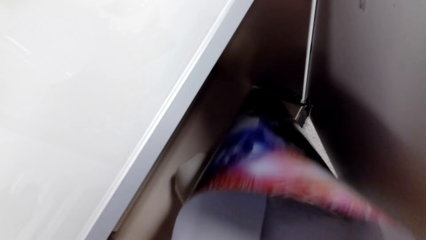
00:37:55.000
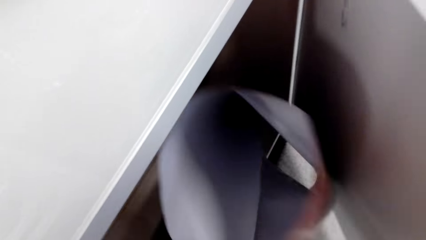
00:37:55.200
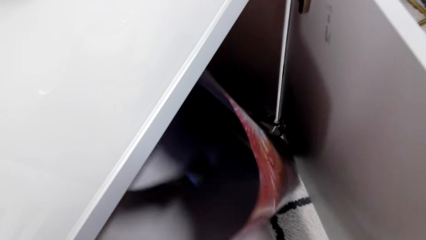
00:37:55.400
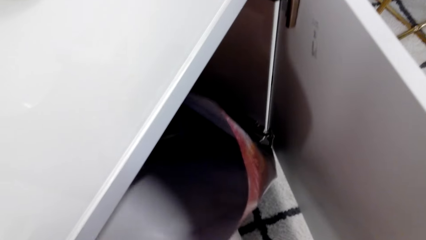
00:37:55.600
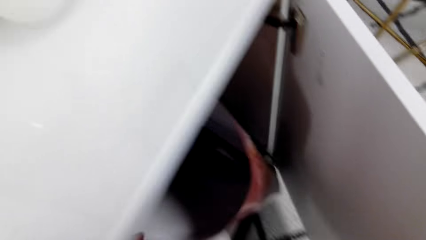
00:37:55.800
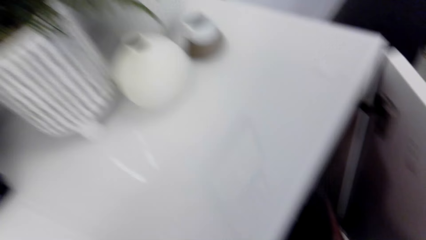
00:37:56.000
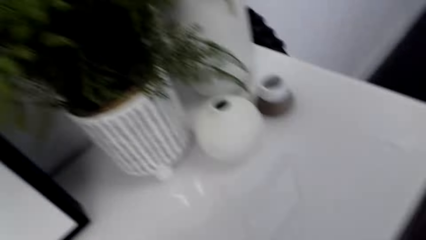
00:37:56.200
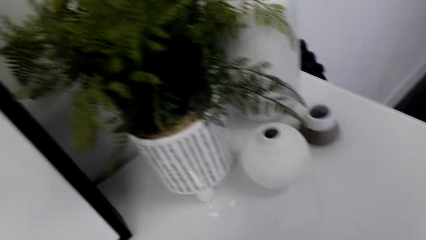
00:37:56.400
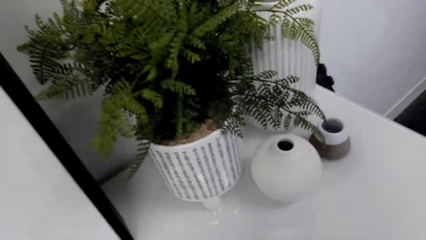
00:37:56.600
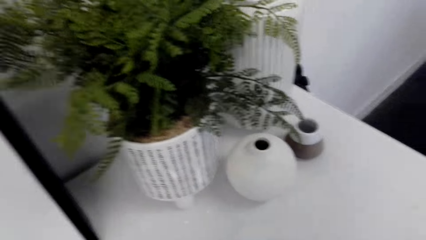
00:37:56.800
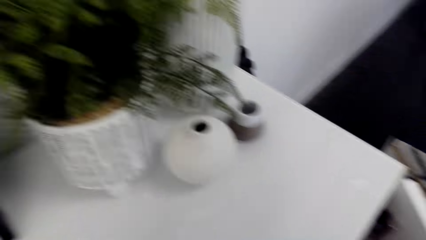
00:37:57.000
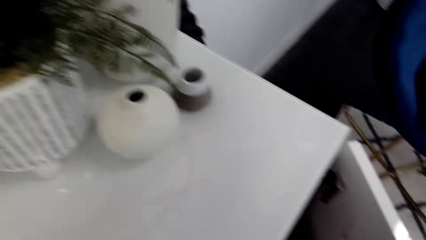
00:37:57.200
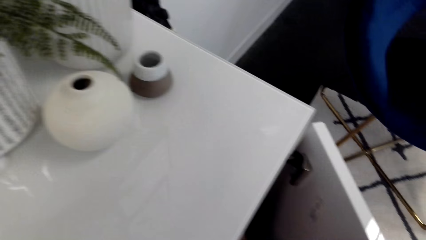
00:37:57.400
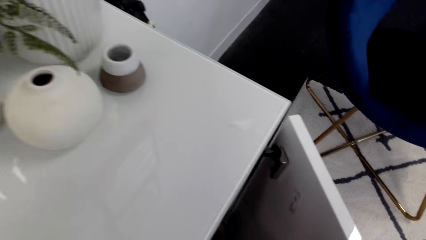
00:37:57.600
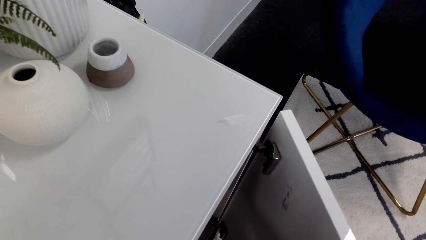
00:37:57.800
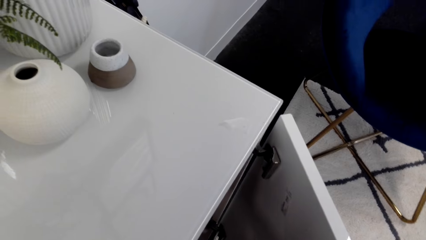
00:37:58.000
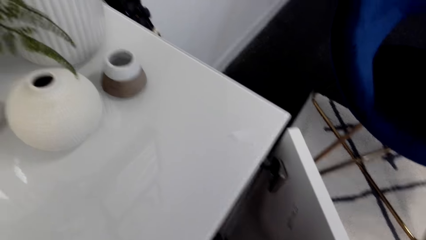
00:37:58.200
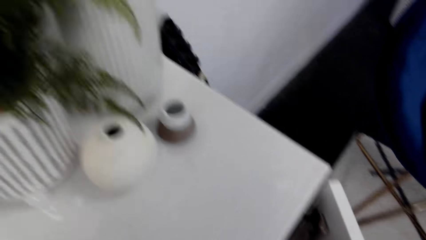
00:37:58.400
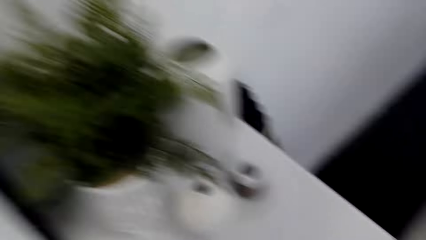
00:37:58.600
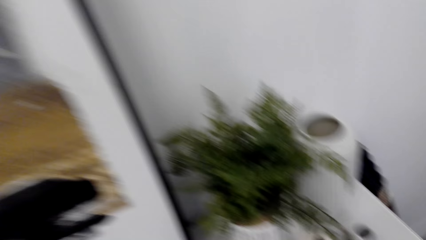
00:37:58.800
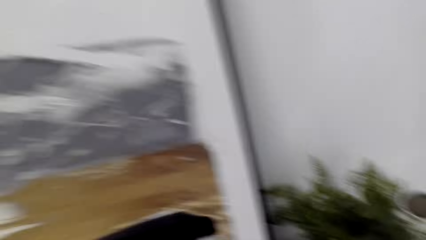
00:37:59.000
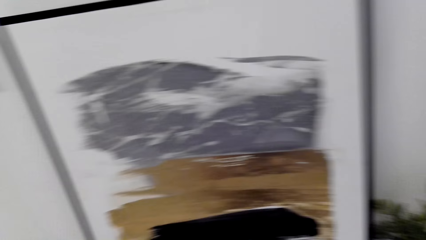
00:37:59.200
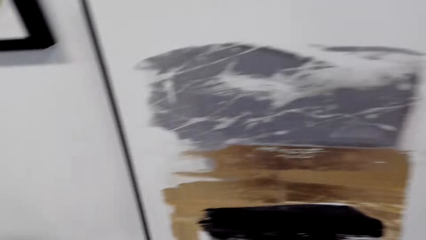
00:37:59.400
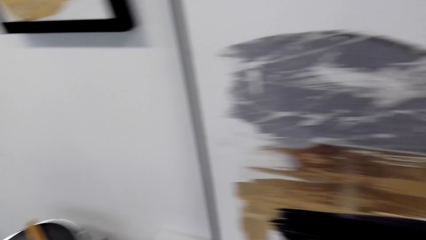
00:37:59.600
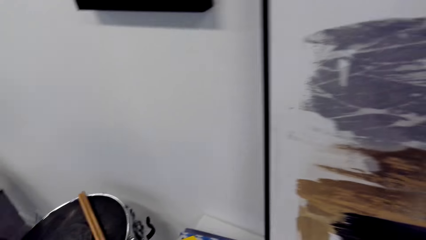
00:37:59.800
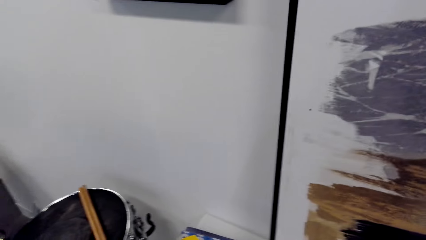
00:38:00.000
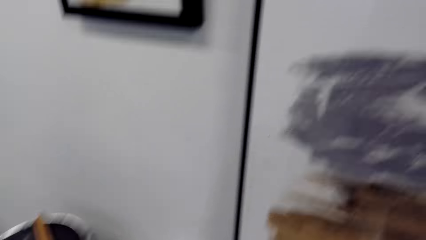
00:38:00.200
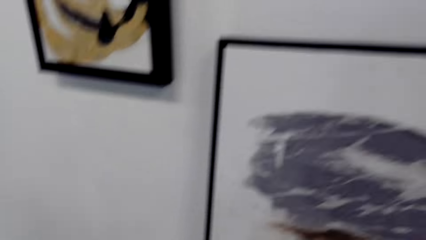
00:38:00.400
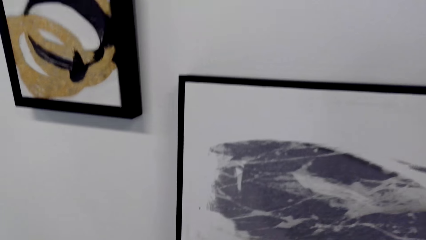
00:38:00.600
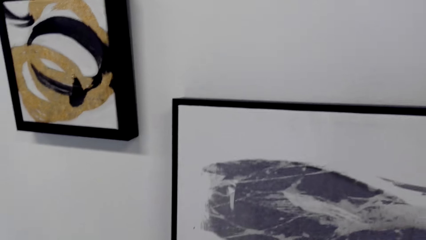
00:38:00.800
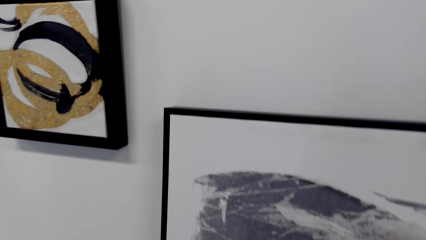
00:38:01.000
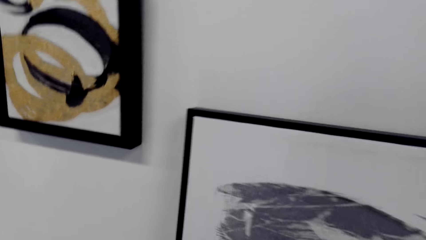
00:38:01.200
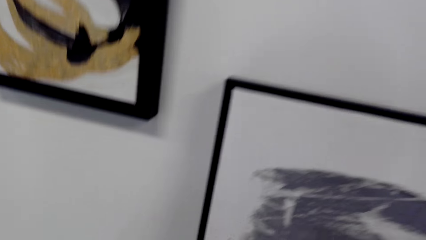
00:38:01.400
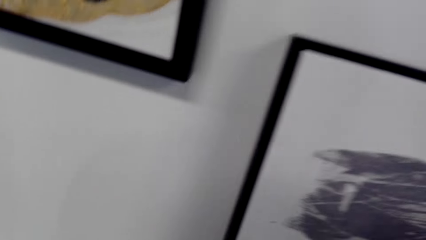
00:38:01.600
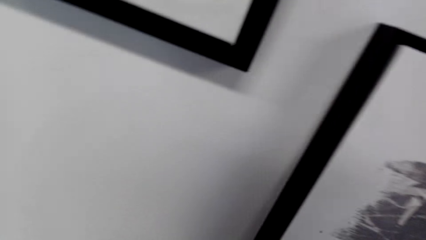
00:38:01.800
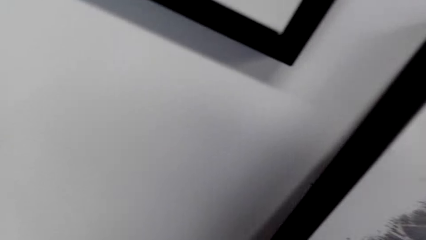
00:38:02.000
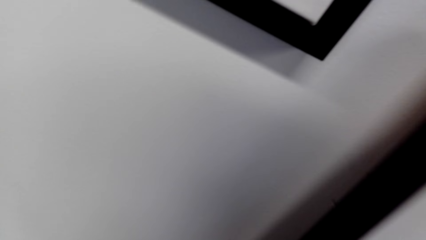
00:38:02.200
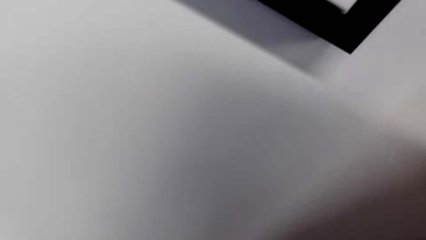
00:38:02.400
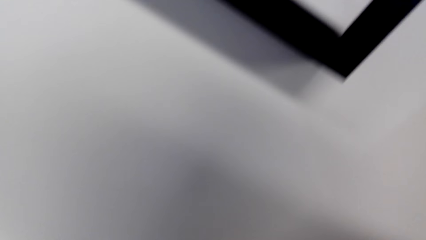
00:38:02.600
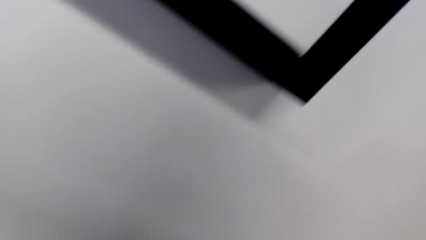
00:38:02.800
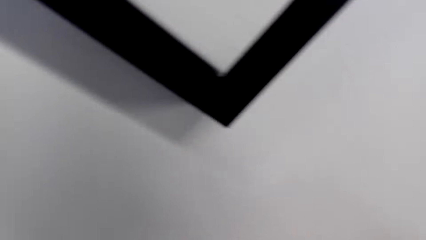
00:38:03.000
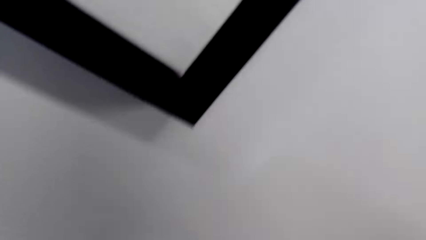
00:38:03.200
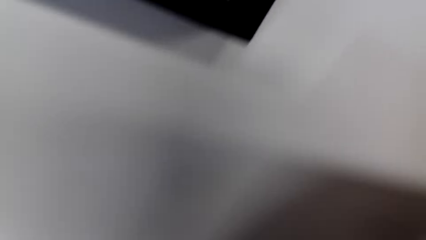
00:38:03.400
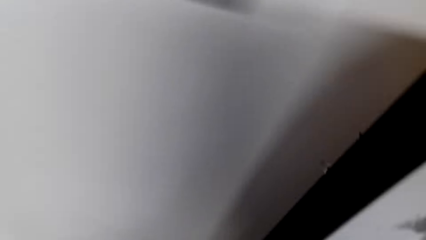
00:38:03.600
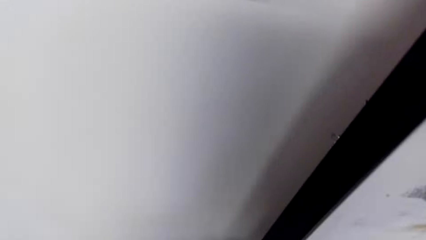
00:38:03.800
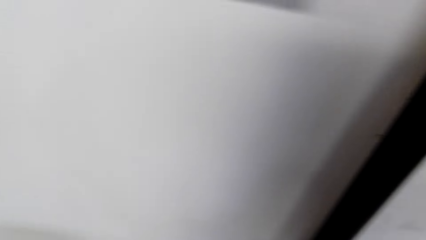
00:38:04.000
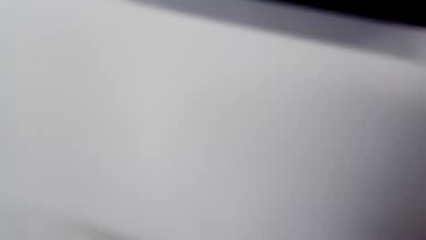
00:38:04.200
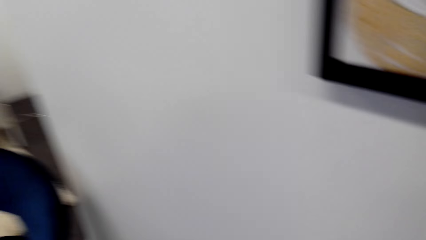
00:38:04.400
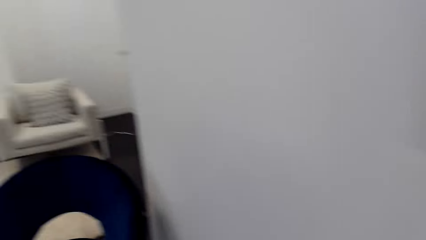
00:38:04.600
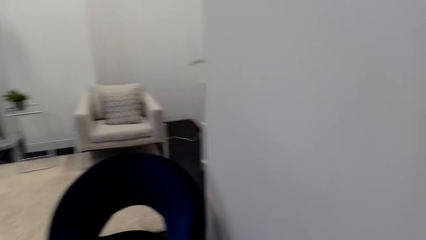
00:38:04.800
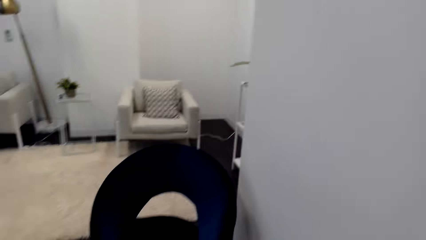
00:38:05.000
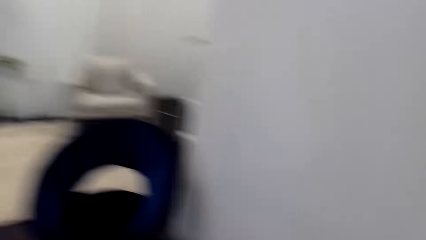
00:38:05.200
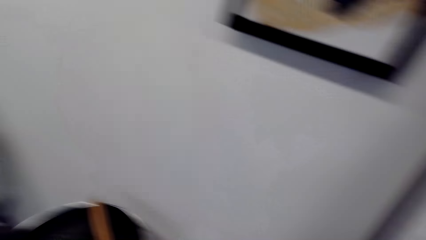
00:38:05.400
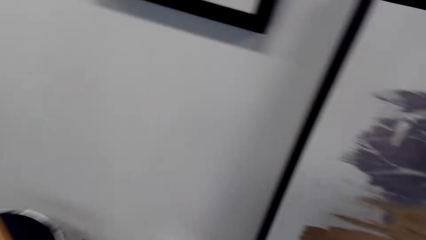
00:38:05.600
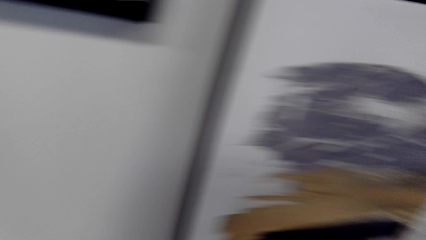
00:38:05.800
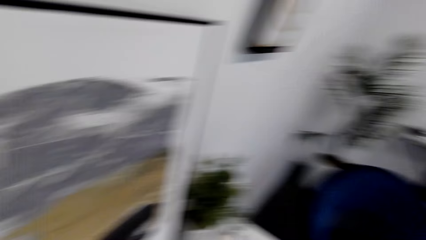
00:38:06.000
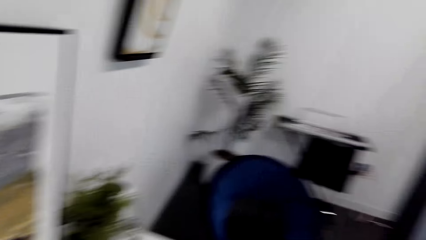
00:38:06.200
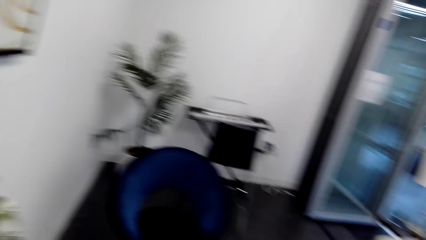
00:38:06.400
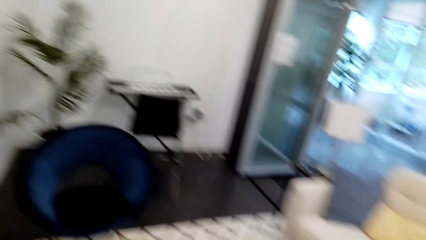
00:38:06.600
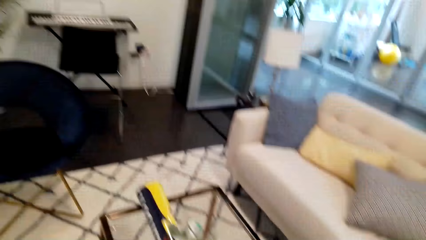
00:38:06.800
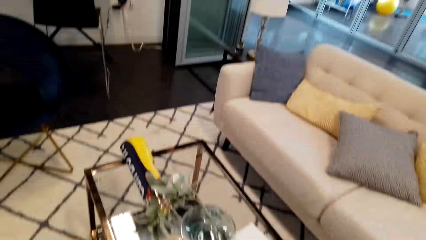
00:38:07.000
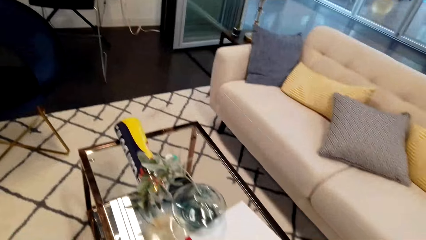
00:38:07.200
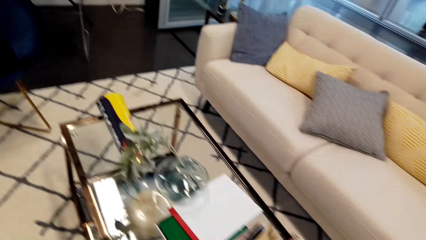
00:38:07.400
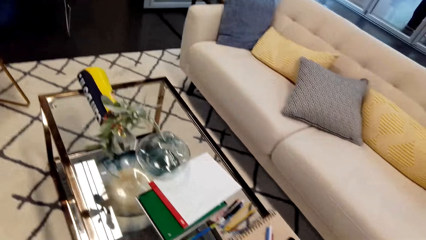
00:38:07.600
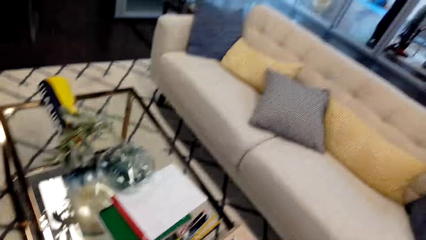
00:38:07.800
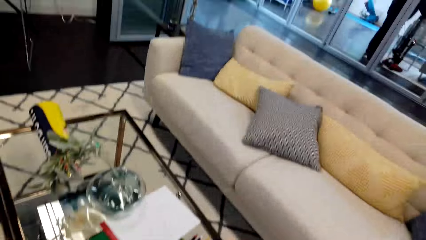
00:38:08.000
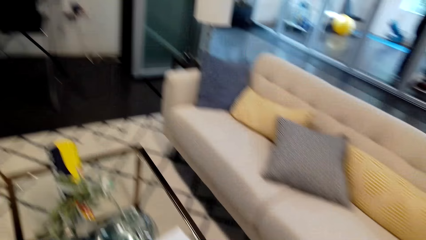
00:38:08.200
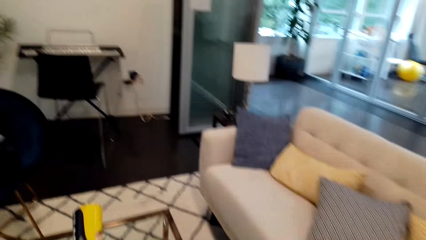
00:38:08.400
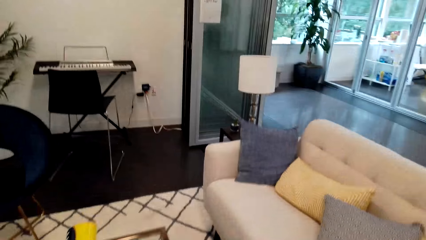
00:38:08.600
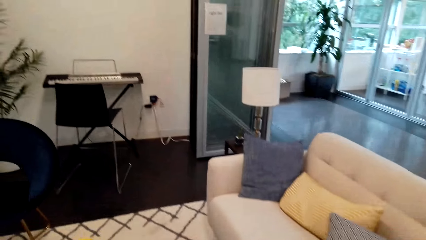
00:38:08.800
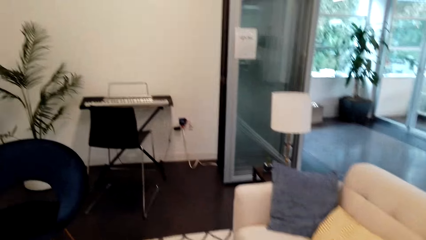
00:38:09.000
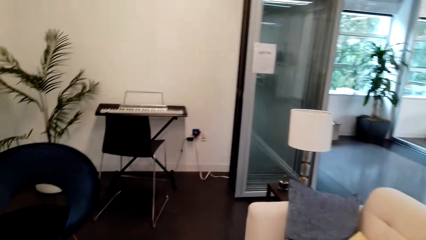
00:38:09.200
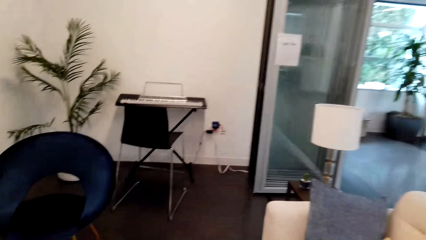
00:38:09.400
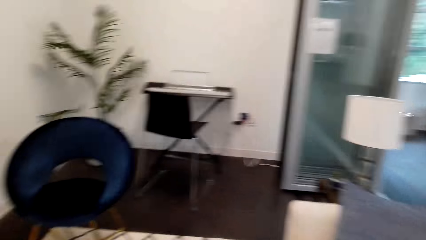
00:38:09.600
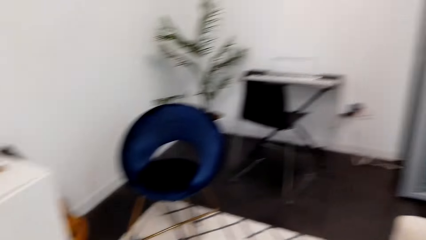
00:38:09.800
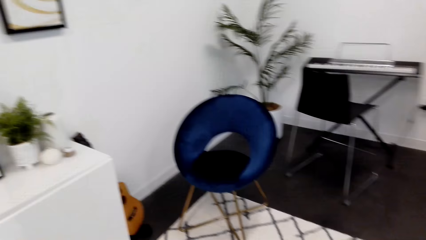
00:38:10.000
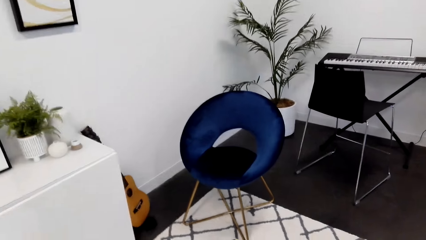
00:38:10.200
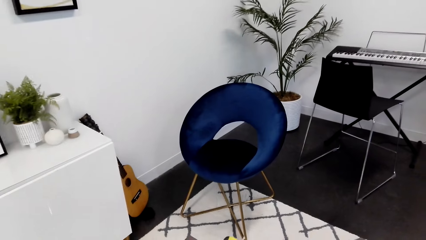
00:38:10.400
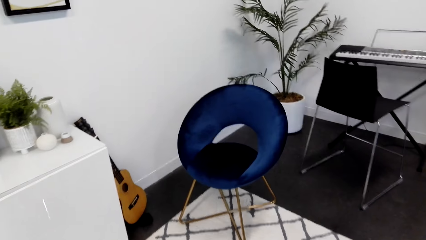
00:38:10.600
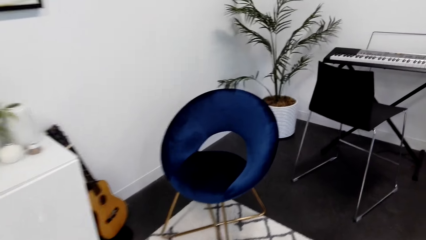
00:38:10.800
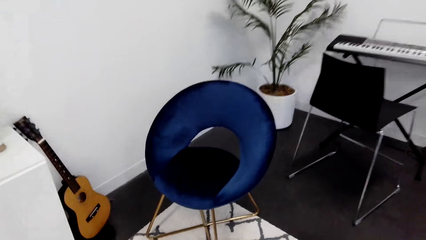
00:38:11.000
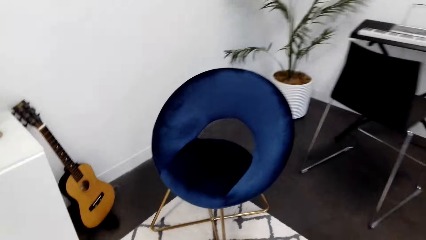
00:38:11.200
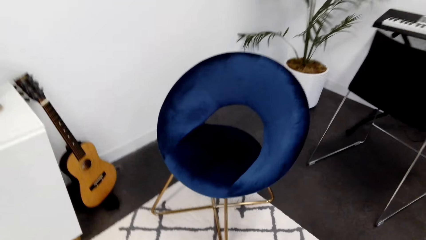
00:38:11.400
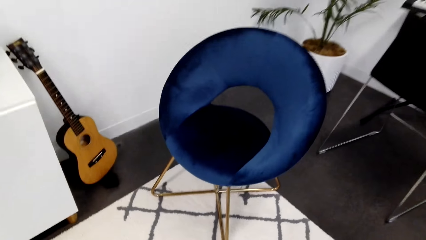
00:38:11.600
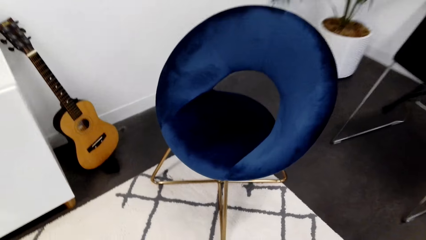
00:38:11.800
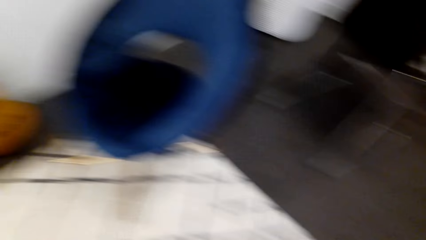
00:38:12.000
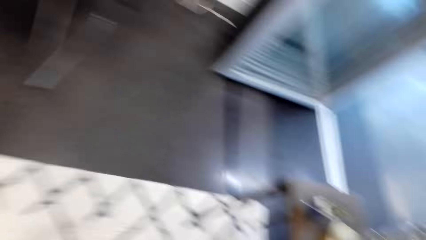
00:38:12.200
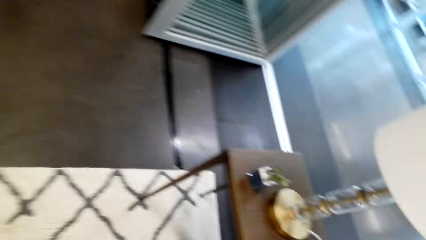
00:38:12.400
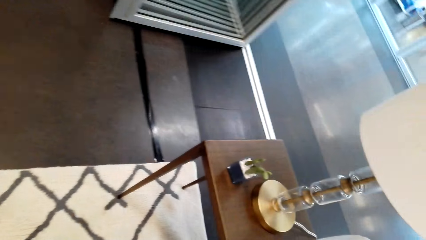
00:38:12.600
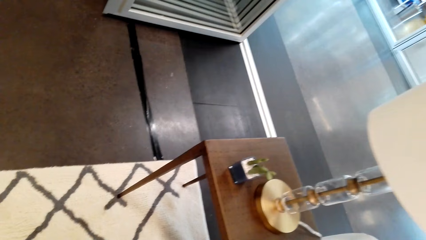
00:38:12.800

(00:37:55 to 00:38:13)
The camera wearer walks in the house.
